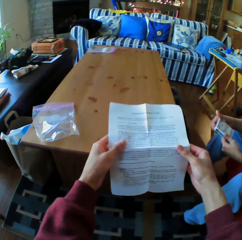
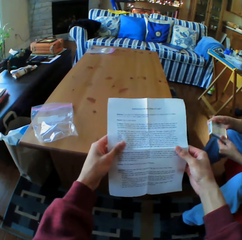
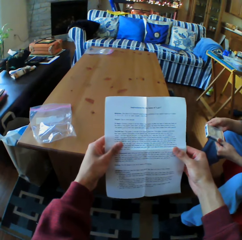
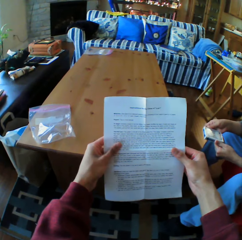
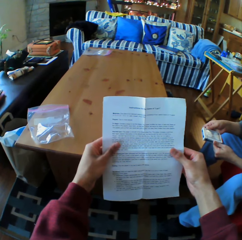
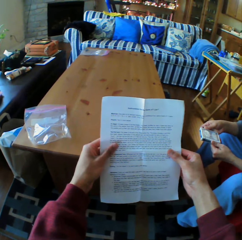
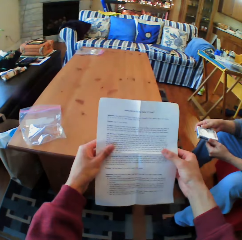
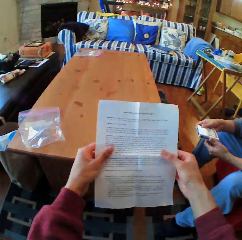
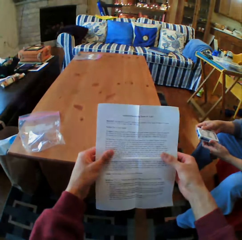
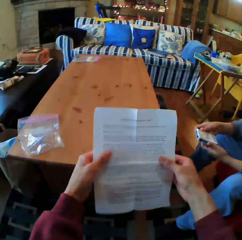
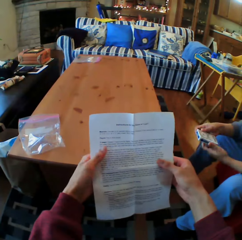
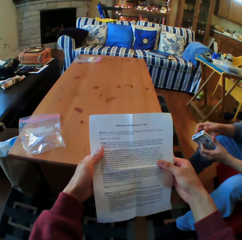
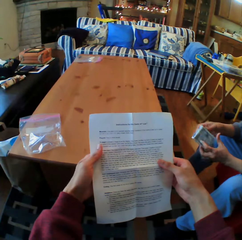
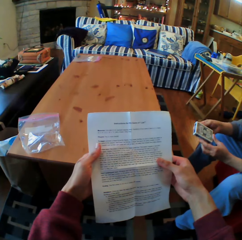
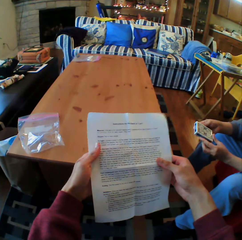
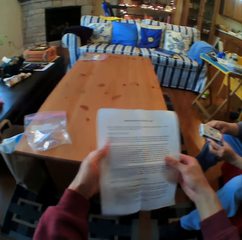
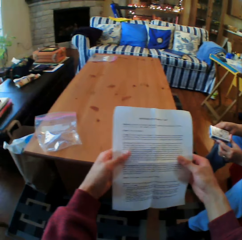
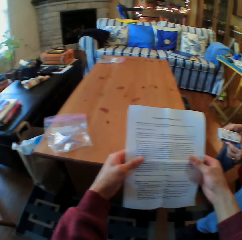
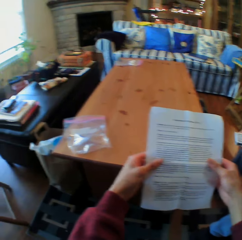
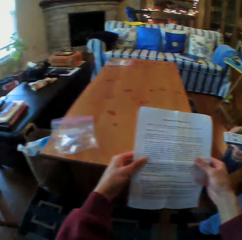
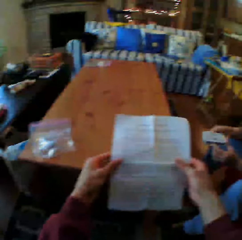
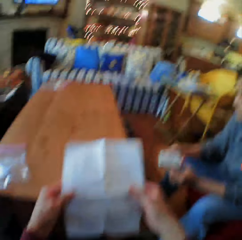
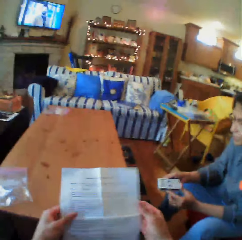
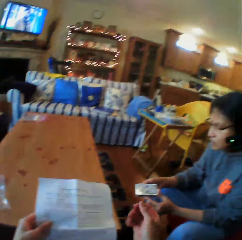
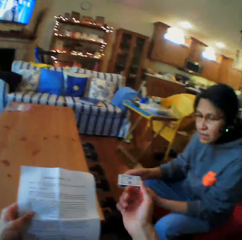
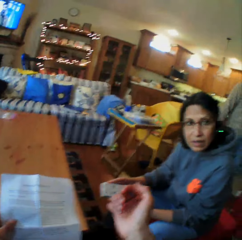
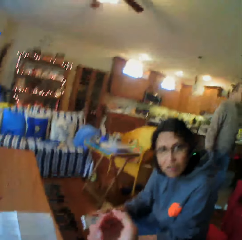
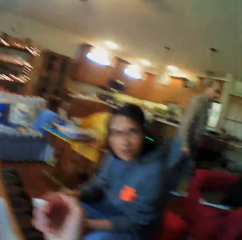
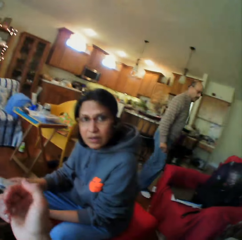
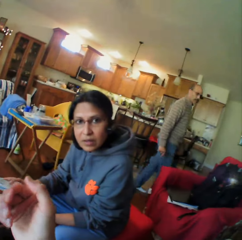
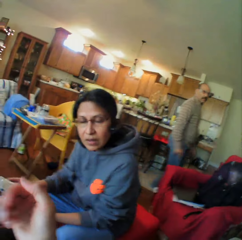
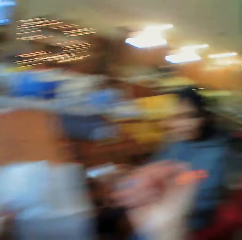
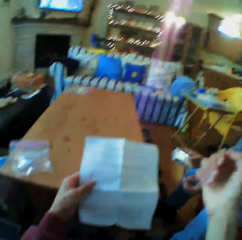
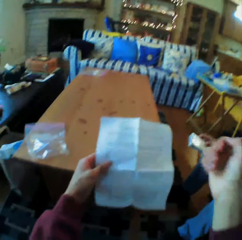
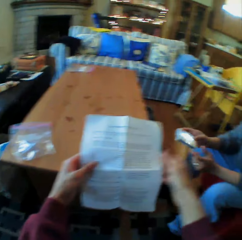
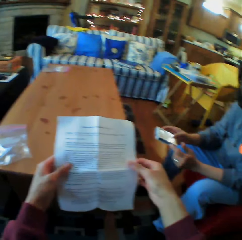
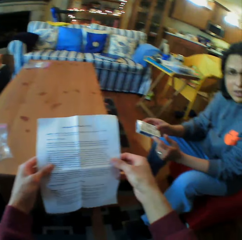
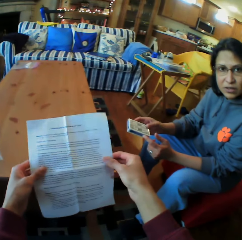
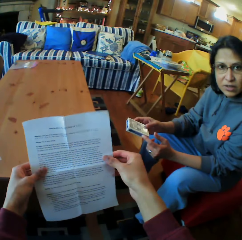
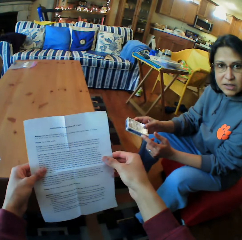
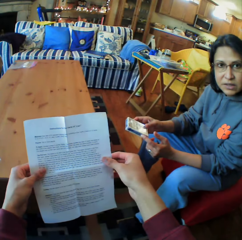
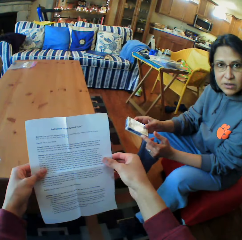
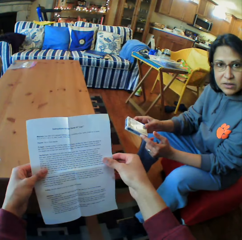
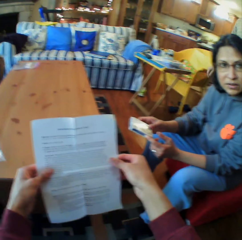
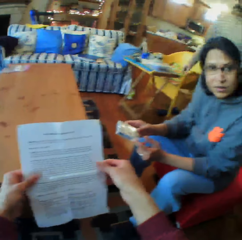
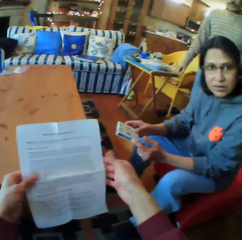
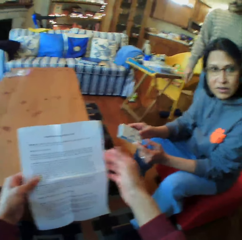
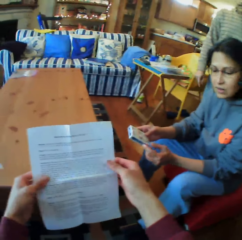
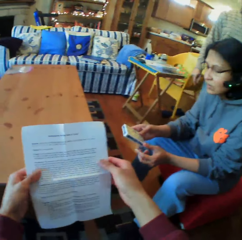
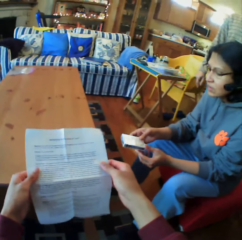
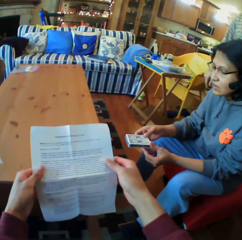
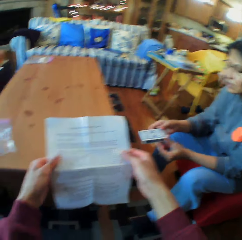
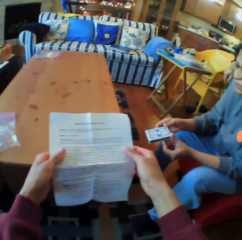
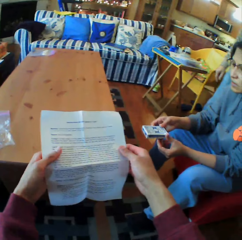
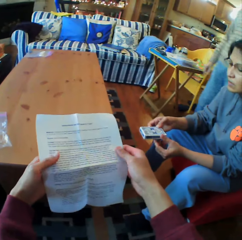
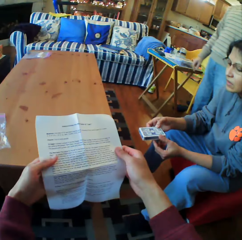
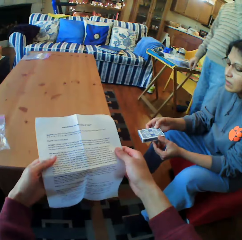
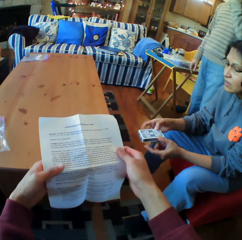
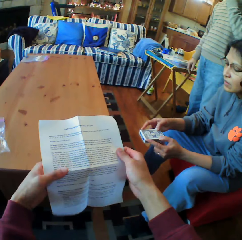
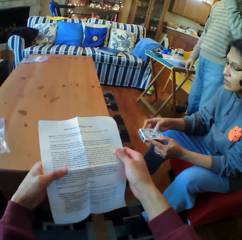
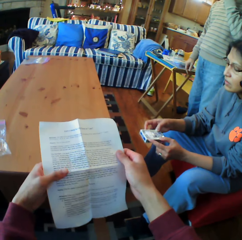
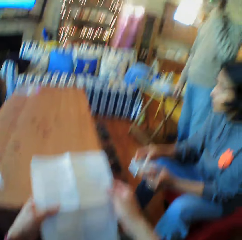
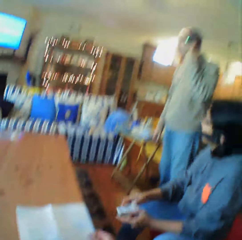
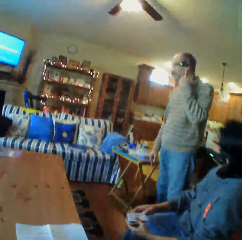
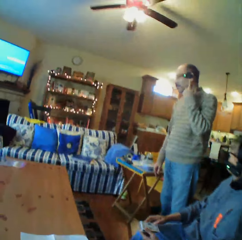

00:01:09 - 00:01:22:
A person holds a box. The camera wearer reads the piece of paper. They converse with a man. They look at the man. They read the piece of paper. Another man converses with a woman. The camera wearer talks. They read the piece of paper.

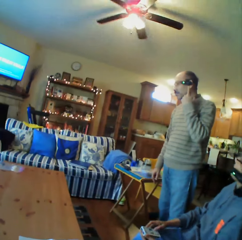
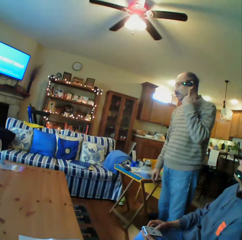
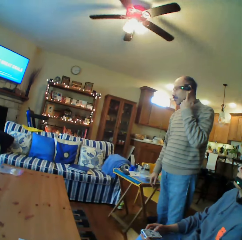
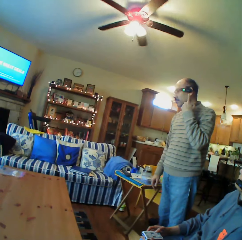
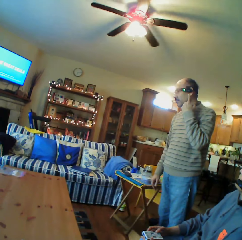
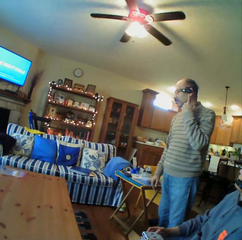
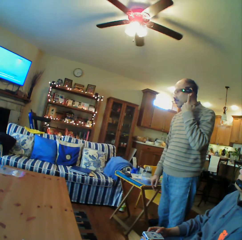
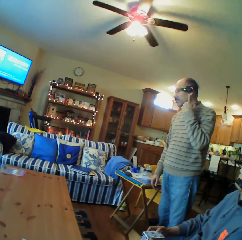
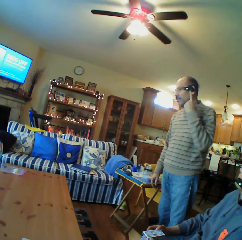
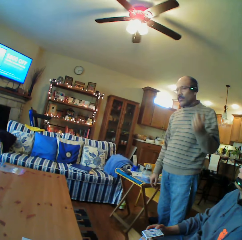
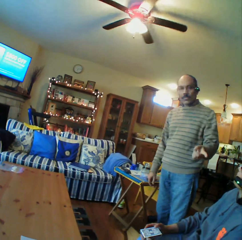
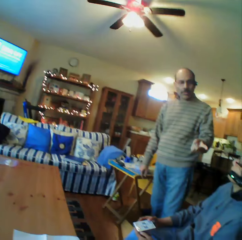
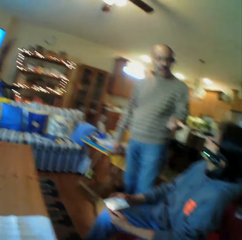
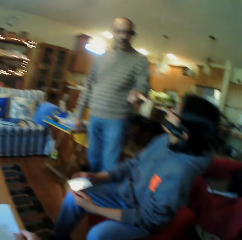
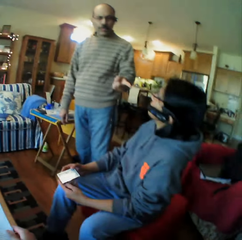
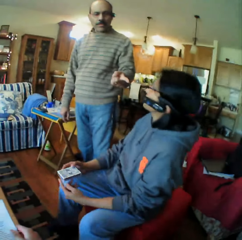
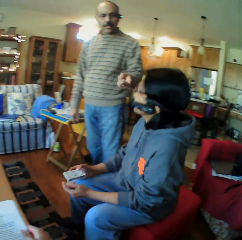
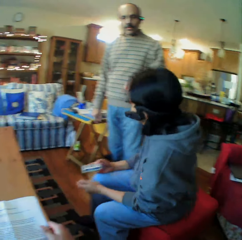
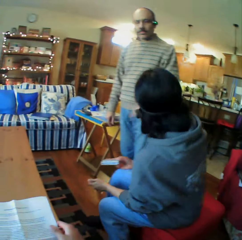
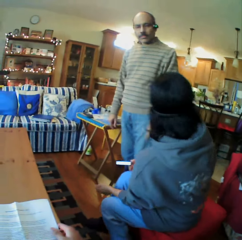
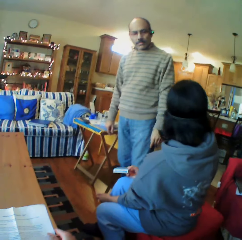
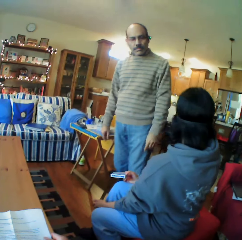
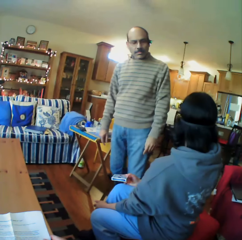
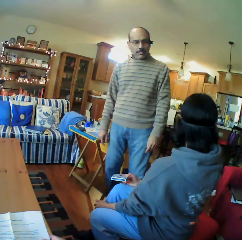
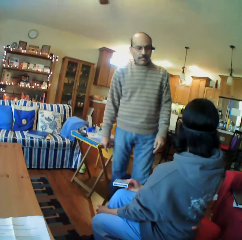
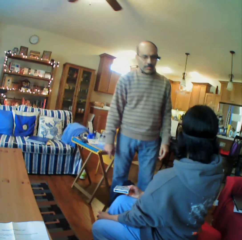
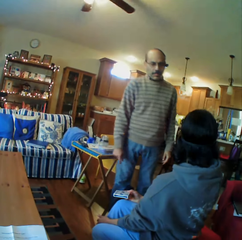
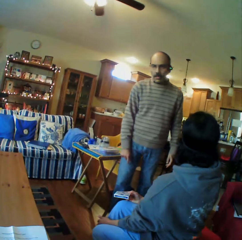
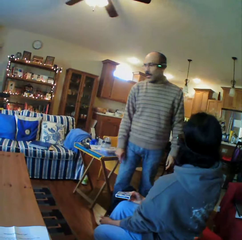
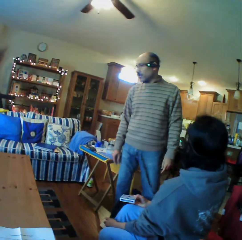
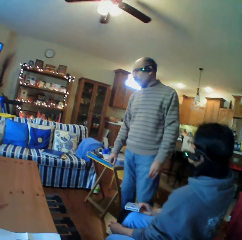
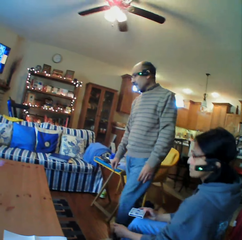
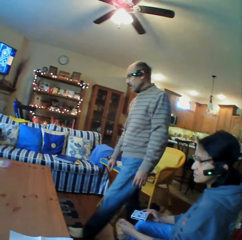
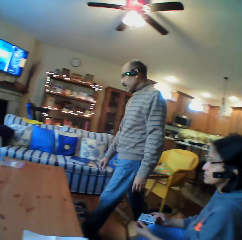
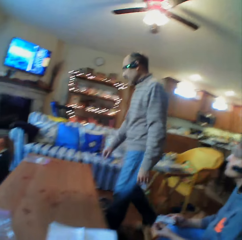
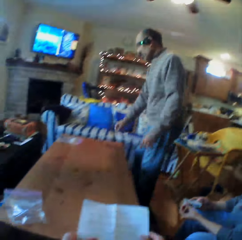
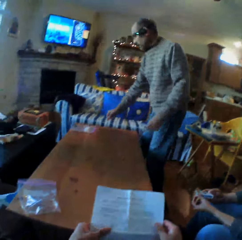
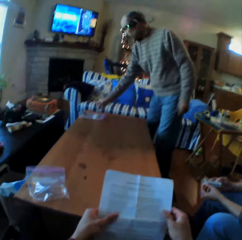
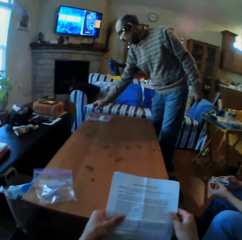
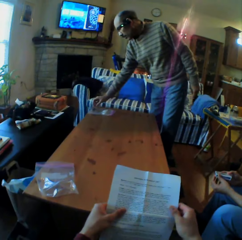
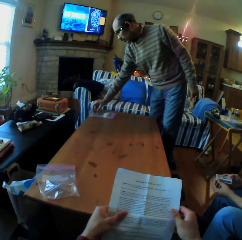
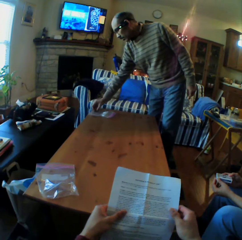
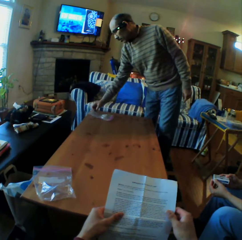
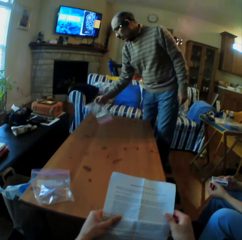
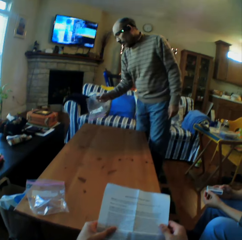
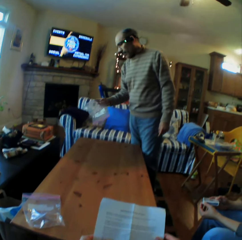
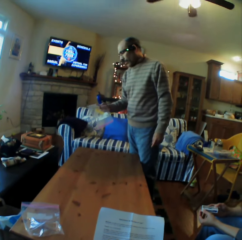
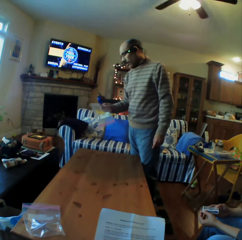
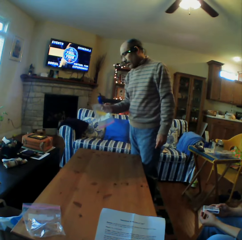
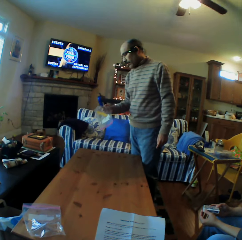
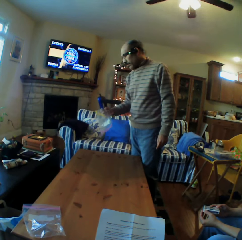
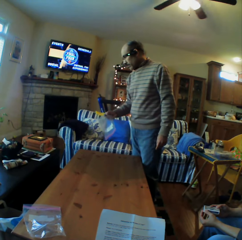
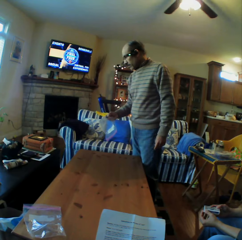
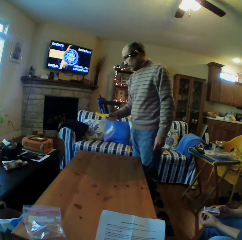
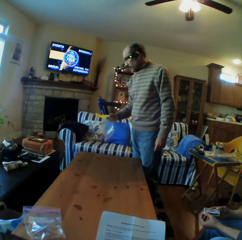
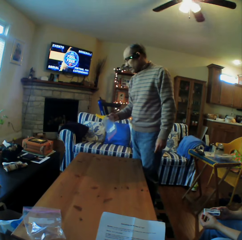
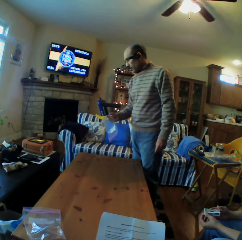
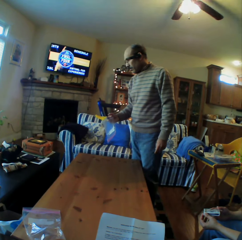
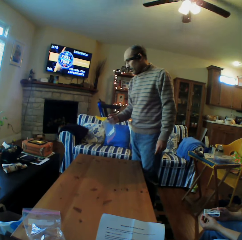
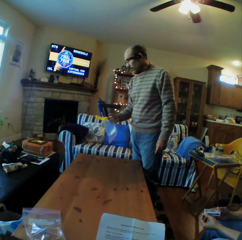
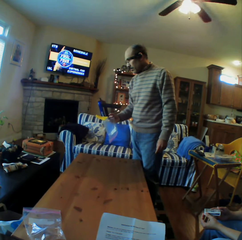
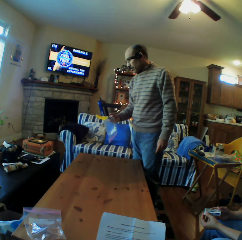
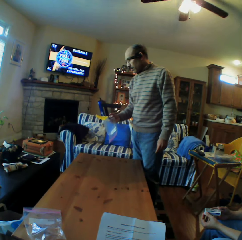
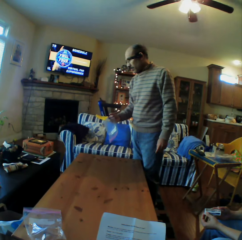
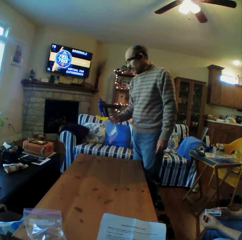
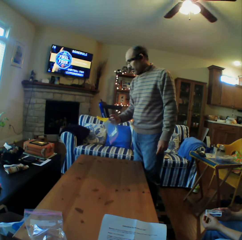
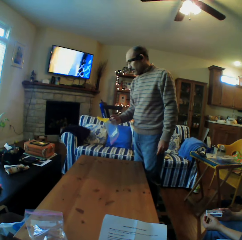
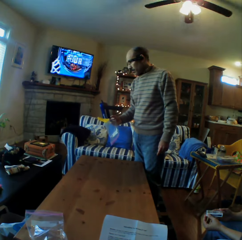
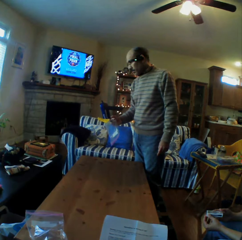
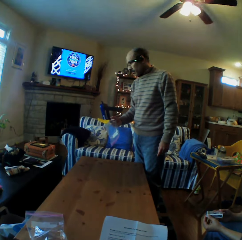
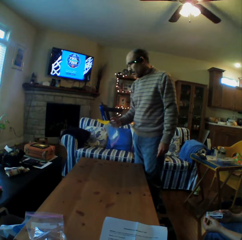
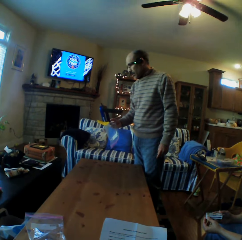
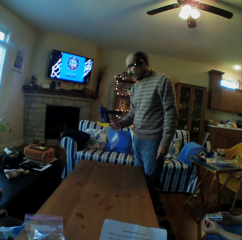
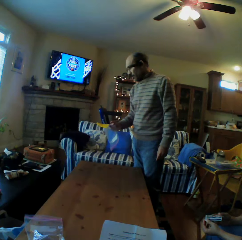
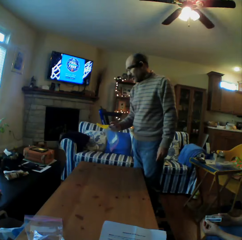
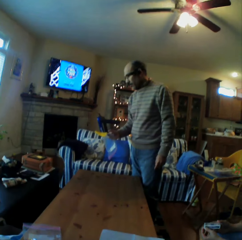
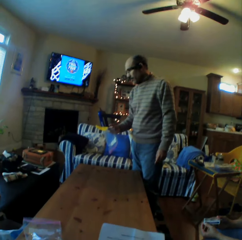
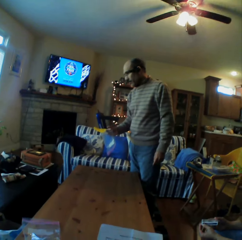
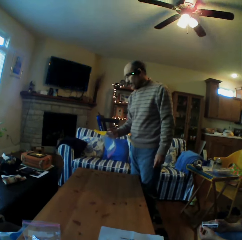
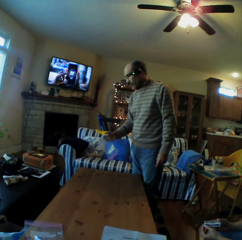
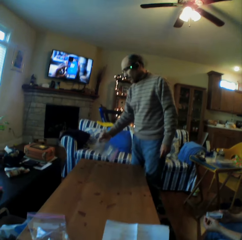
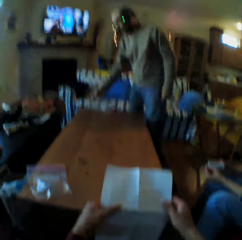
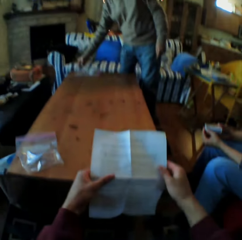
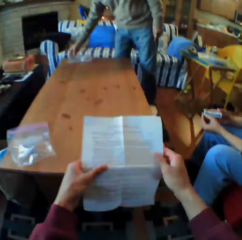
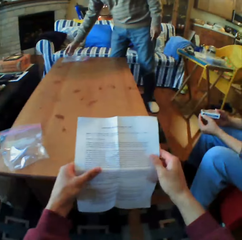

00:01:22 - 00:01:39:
The camera wearer looks at a man. The man converses with a woman. The woman looks around the room. The man walks around the room. The camera wearer picks up the paper from the table. The man picks up the paper. The man looks at the paper.
